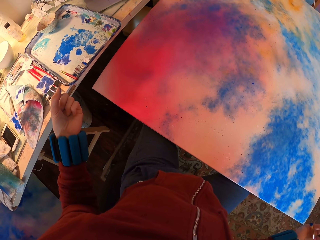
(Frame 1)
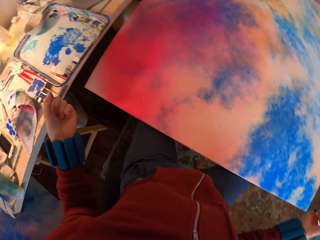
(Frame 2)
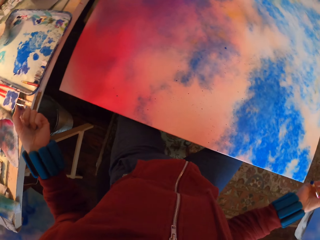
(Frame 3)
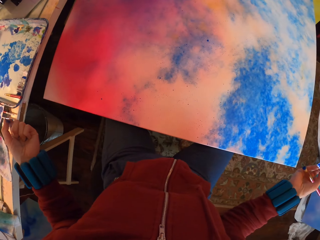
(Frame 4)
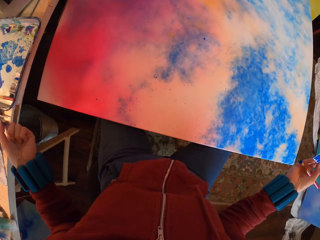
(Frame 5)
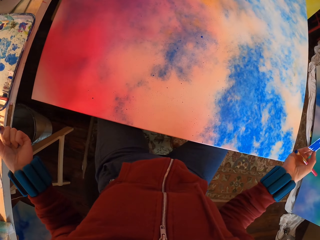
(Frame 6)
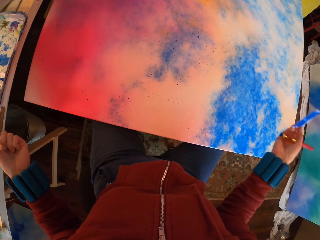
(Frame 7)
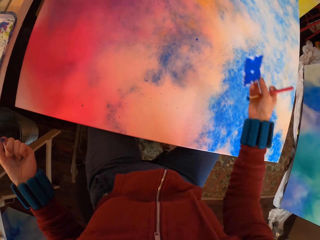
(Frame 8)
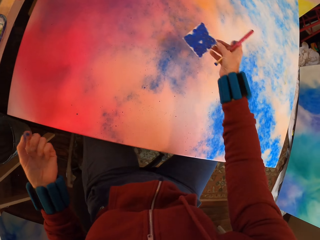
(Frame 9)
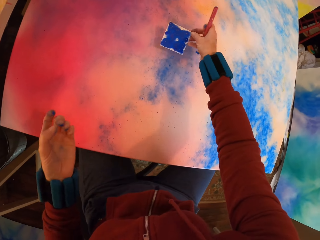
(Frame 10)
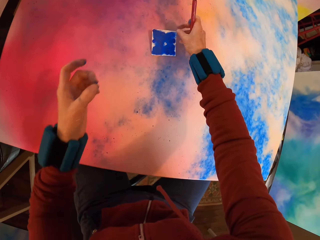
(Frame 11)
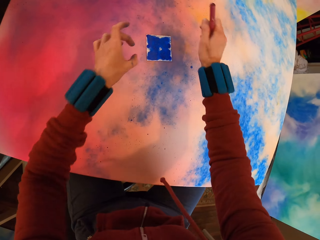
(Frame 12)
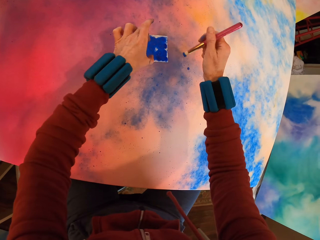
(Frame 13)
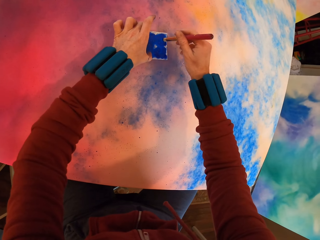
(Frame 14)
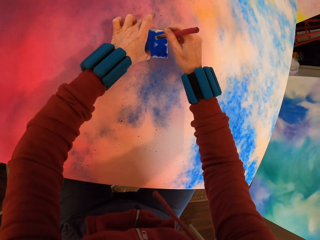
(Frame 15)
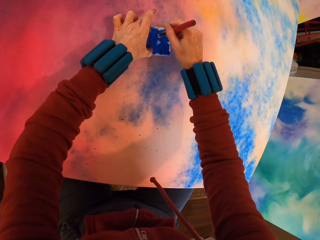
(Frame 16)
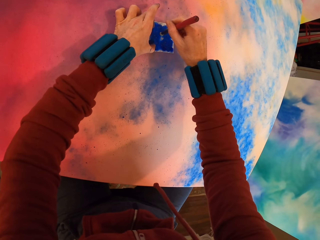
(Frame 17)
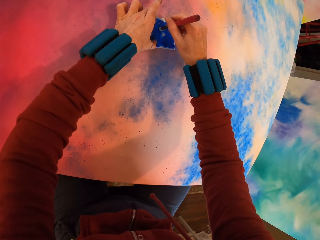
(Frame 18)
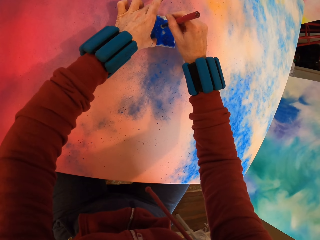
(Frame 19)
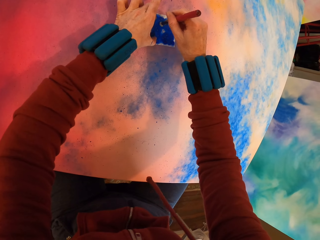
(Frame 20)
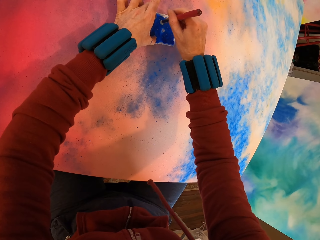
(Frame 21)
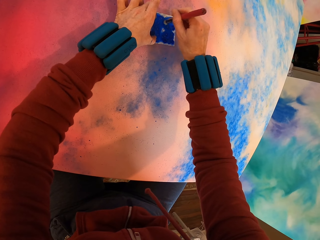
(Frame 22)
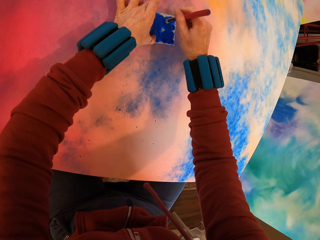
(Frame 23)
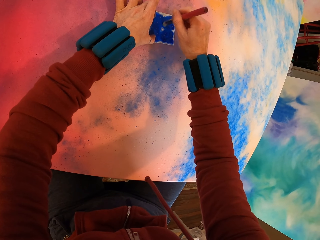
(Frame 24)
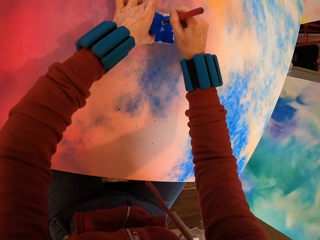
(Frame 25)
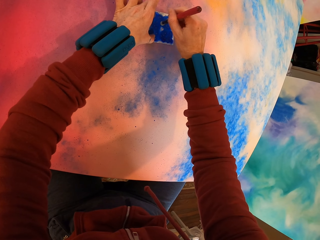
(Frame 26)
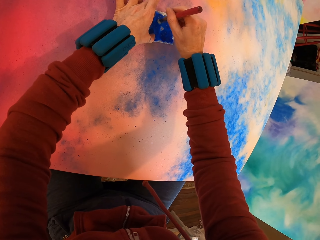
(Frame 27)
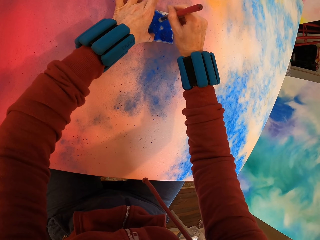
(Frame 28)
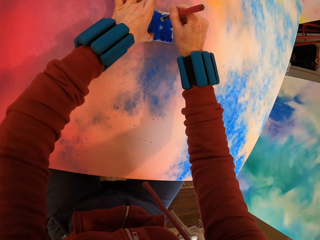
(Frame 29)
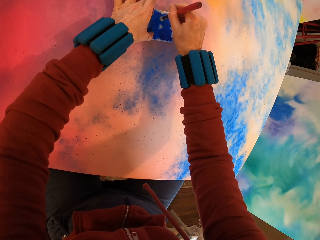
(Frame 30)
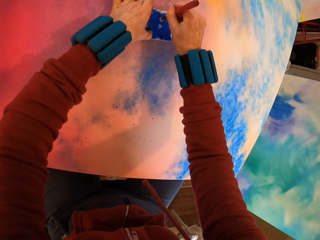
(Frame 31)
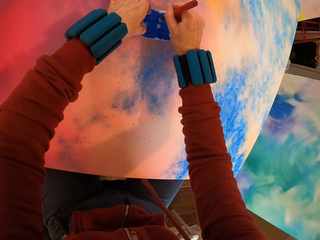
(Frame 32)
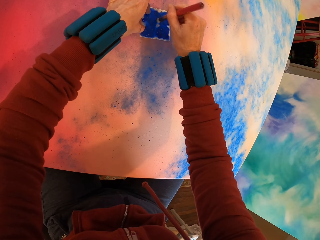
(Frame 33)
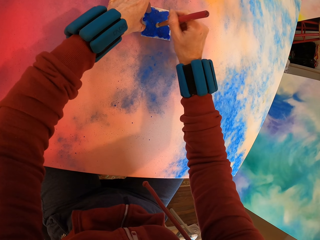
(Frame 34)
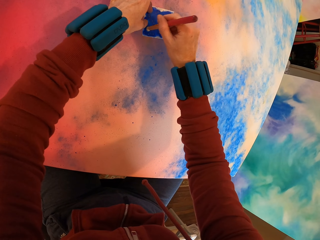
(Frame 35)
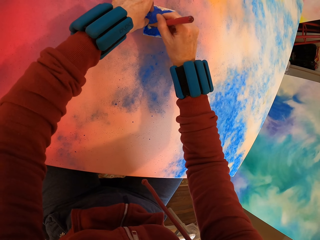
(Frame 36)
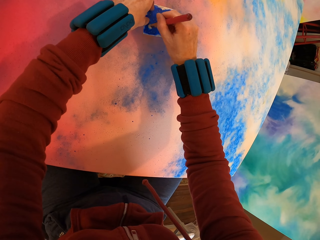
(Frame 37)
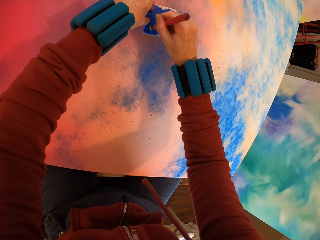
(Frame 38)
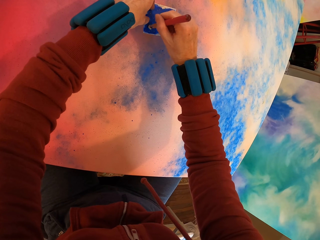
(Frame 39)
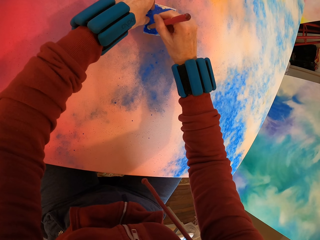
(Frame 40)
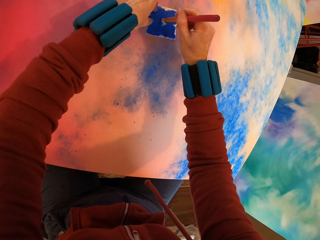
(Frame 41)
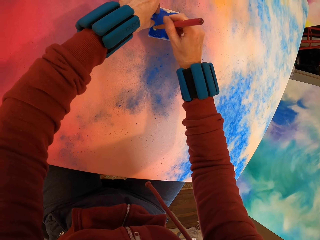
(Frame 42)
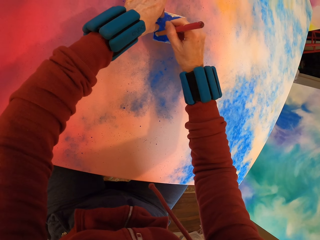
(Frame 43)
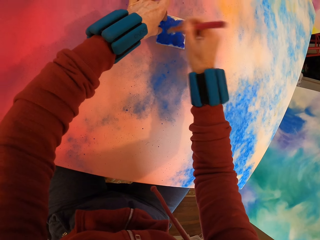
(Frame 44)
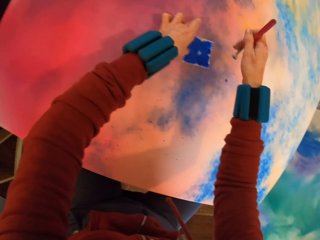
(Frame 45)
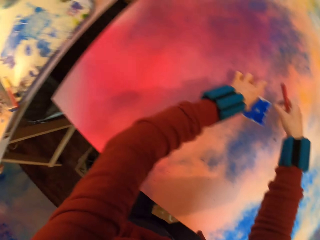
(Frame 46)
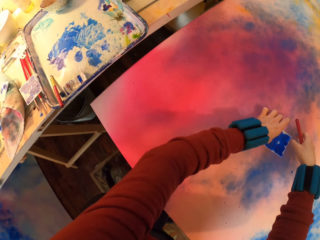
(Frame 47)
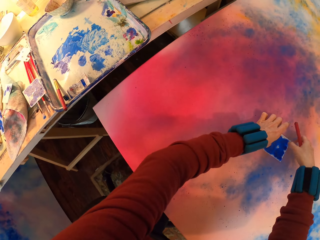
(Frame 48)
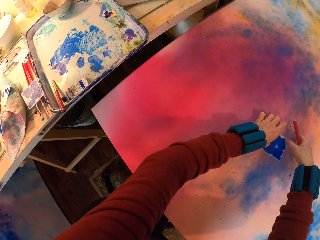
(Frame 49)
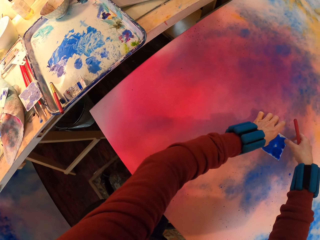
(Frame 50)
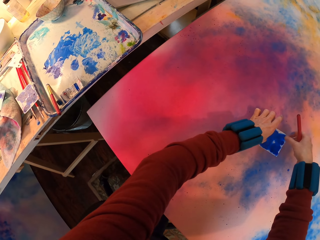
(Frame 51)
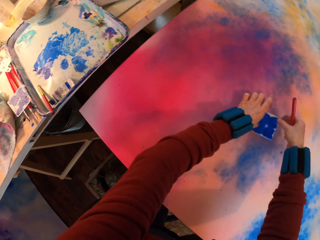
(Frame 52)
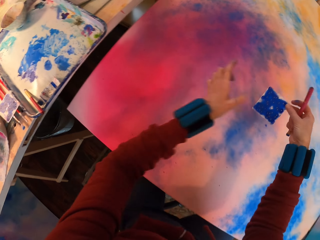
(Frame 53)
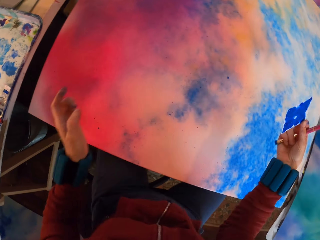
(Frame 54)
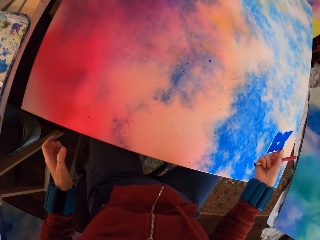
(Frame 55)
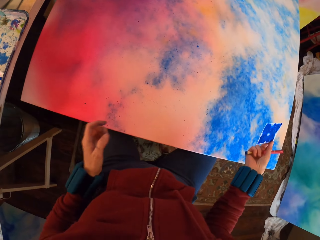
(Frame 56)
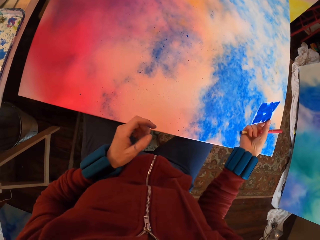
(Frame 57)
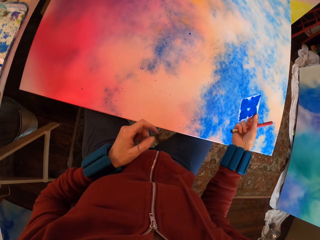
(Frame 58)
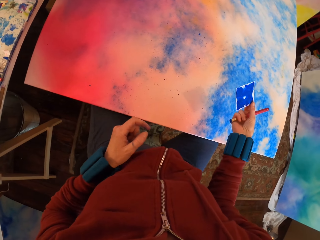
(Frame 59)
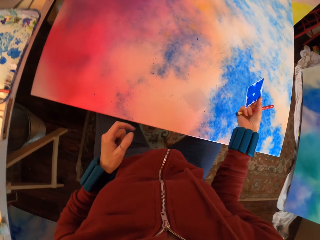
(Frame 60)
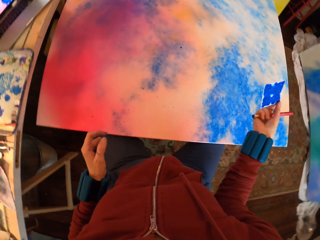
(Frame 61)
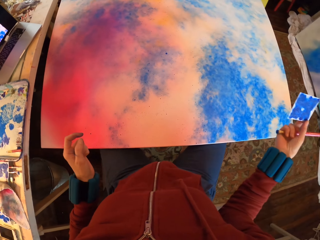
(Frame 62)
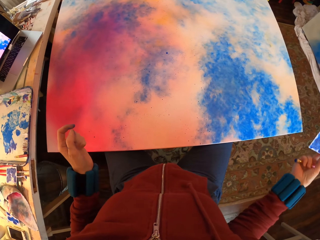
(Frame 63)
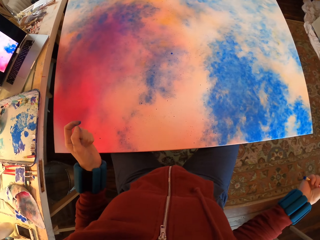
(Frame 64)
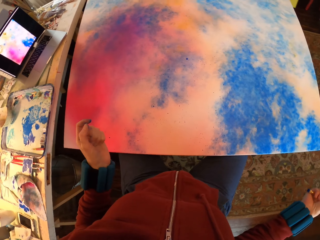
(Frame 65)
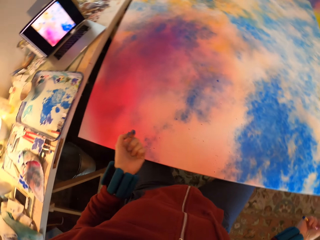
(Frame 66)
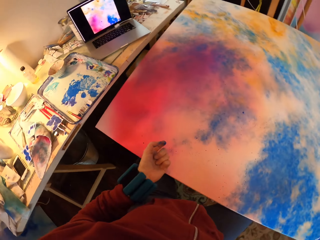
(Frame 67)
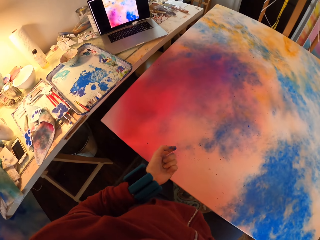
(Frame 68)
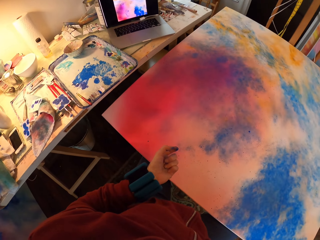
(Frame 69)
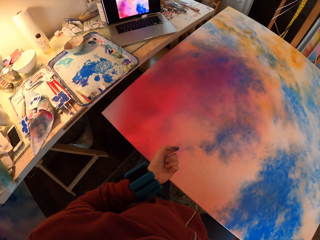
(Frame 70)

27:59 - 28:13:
The camera wearer paints the canvas. They press watercolor paper on the painting with a brush. They look around. They remove the paper.

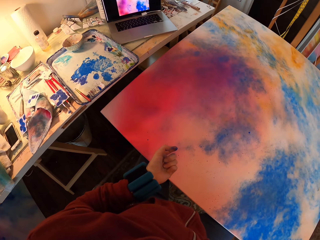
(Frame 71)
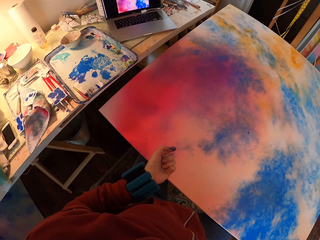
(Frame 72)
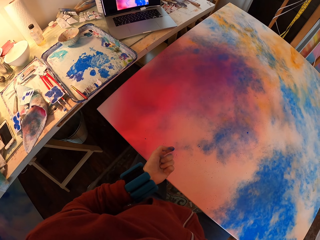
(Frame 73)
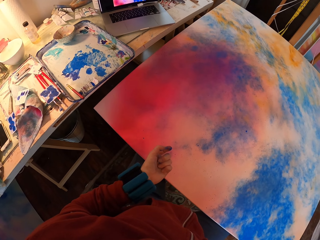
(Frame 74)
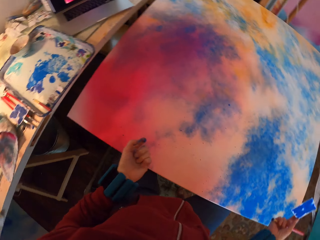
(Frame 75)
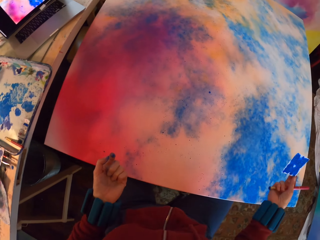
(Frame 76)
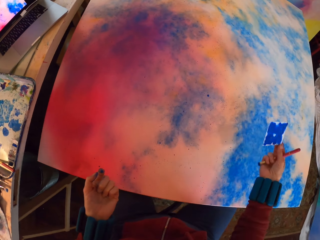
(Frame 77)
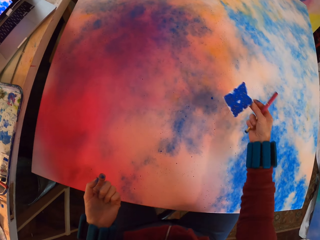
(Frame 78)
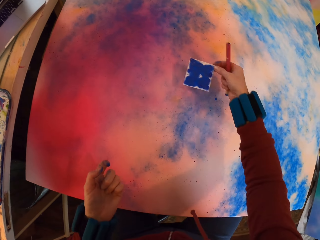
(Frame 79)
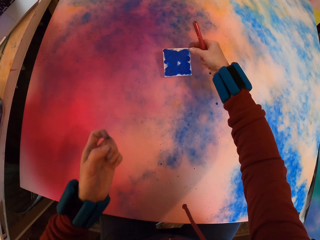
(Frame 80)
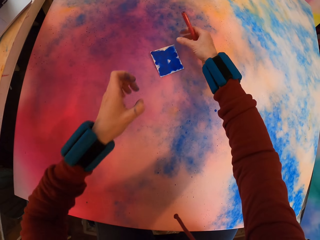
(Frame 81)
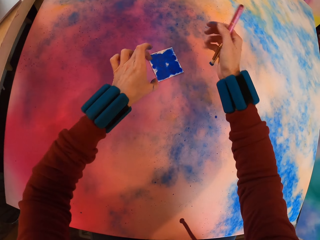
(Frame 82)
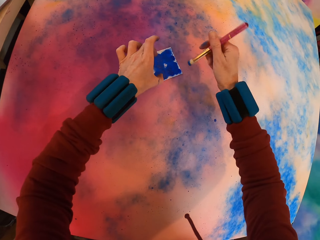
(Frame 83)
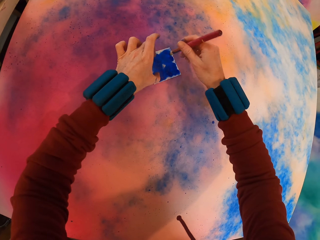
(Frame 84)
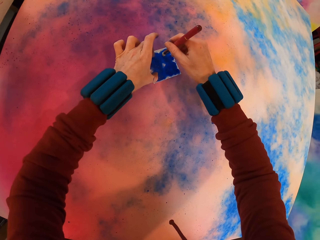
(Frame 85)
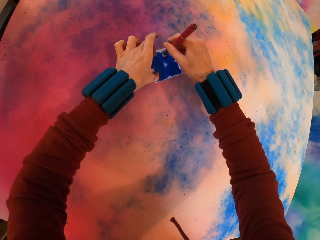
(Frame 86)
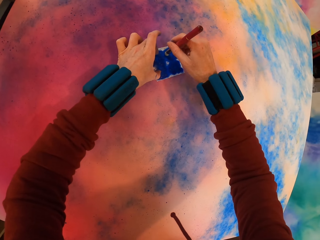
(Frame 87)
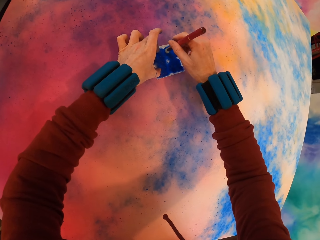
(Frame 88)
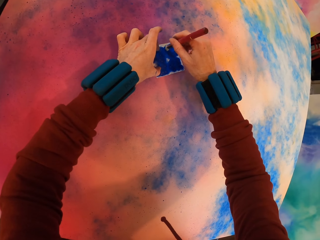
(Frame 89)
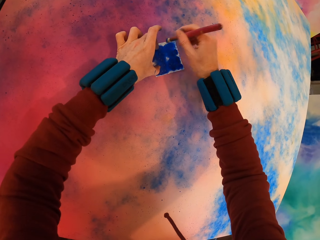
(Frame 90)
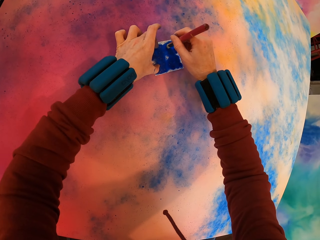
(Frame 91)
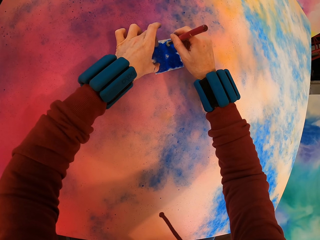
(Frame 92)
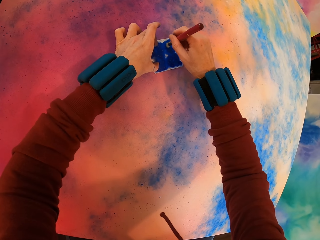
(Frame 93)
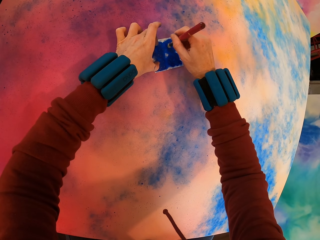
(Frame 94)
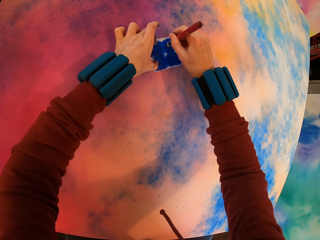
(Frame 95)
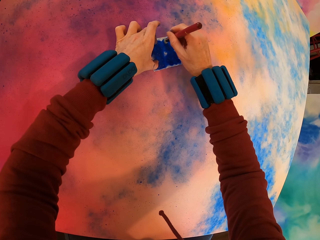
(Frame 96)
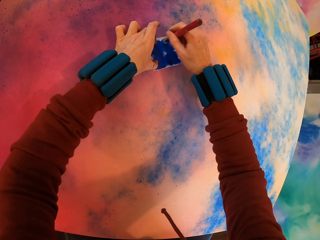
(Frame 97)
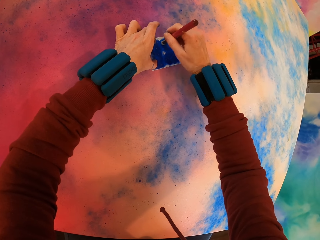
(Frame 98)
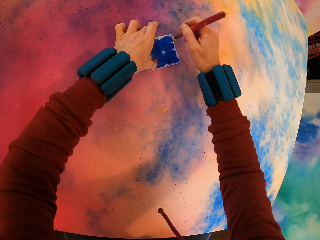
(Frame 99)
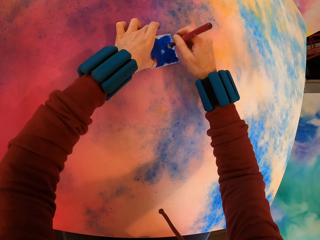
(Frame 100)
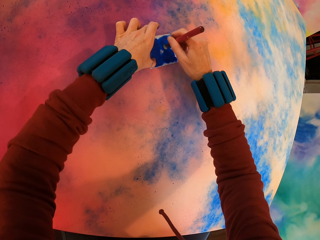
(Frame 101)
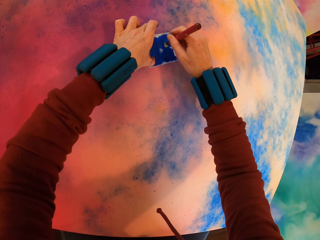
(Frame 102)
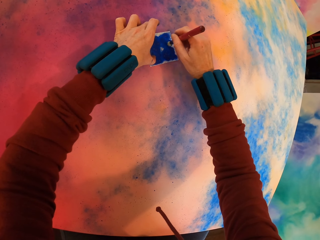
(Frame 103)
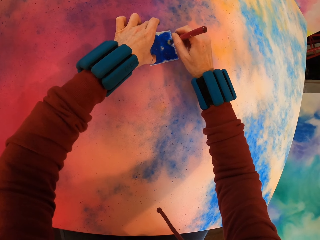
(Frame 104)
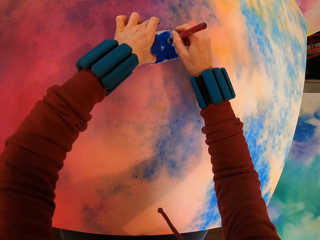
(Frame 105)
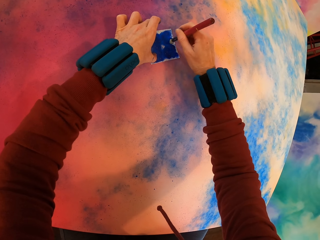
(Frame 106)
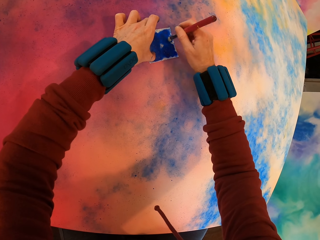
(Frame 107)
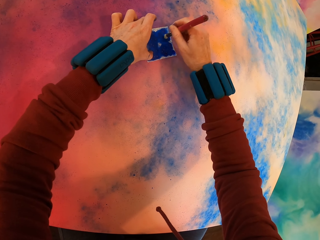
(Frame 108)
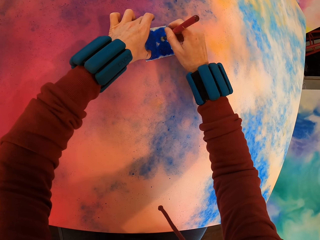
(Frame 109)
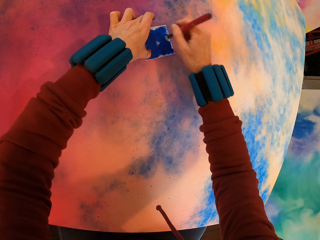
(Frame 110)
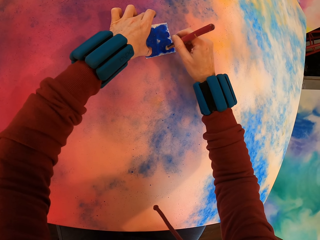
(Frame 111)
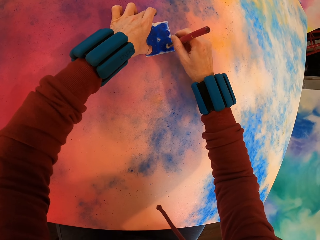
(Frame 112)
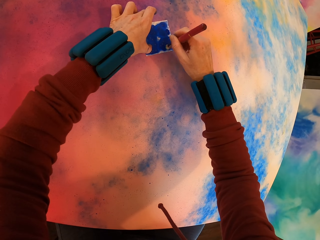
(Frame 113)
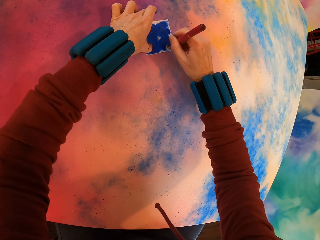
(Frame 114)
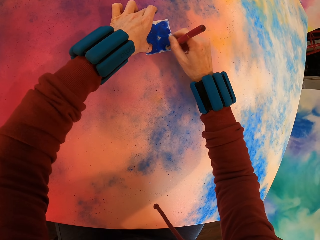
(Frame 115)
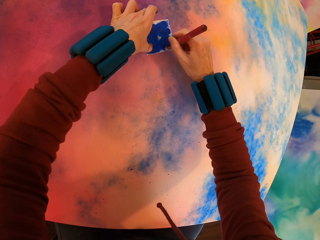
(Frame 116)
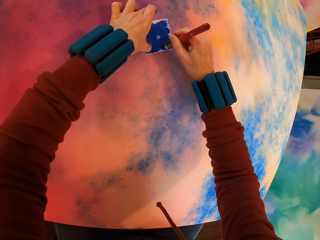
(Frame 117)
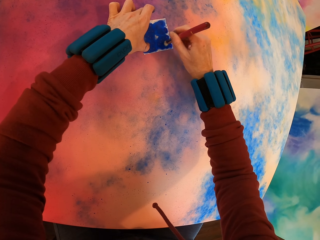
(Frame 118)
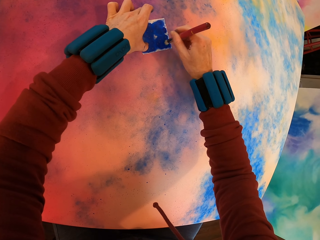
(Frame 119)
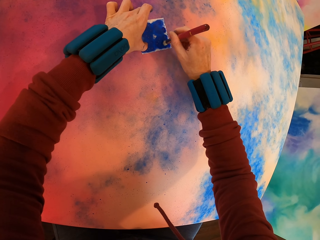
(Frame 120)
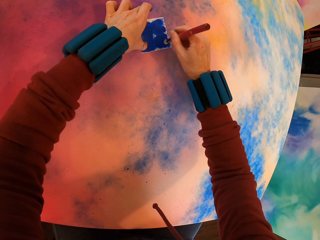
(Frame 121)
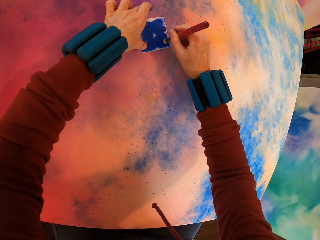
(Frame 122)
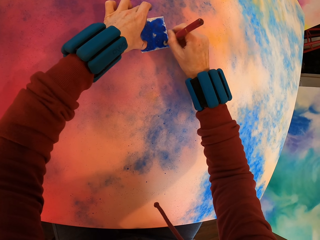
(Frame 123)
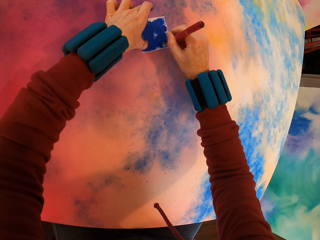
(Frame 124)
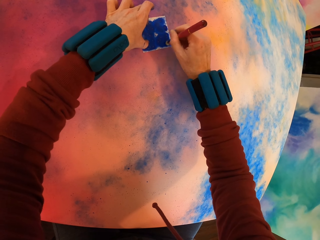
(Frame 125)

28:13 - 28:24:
The camera wearer looks around. They paint the canvas.
